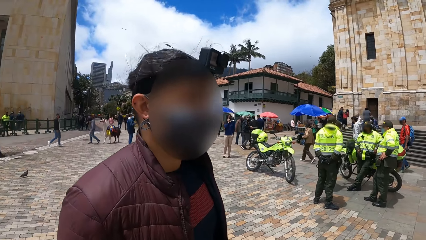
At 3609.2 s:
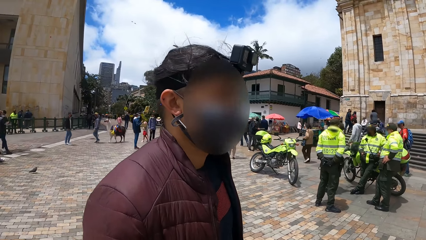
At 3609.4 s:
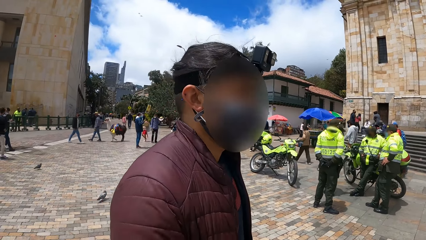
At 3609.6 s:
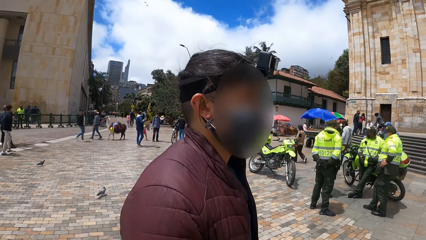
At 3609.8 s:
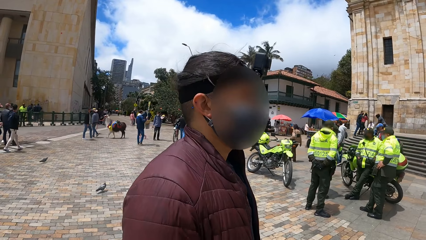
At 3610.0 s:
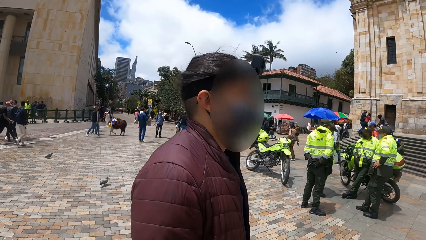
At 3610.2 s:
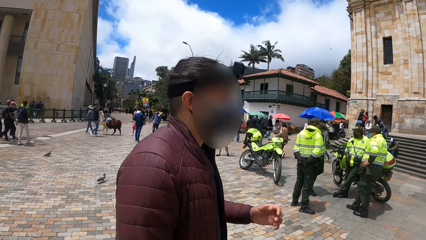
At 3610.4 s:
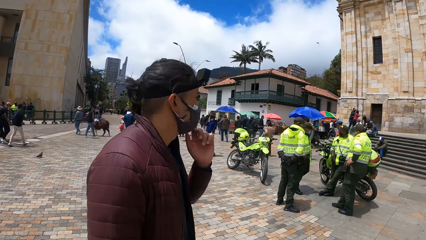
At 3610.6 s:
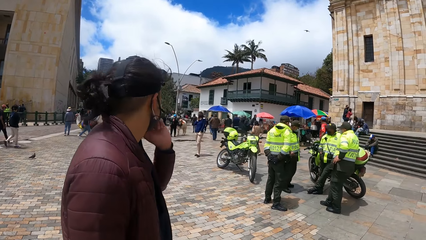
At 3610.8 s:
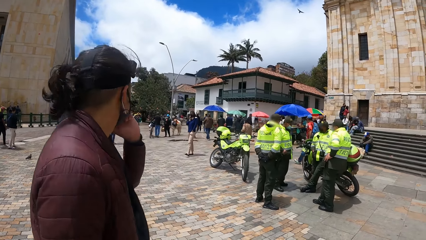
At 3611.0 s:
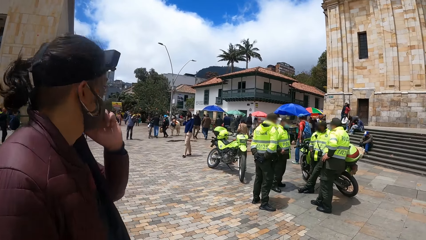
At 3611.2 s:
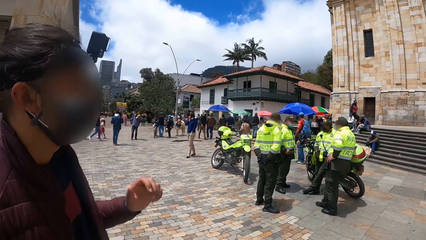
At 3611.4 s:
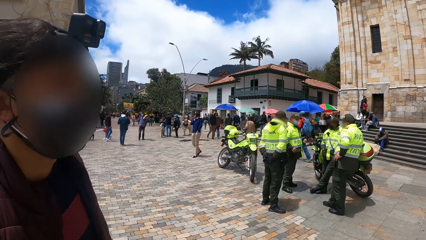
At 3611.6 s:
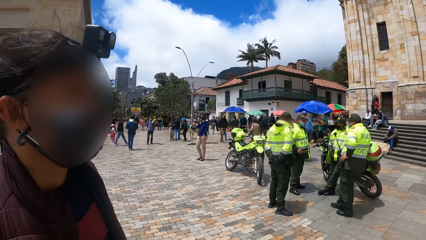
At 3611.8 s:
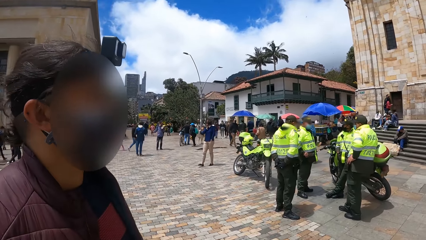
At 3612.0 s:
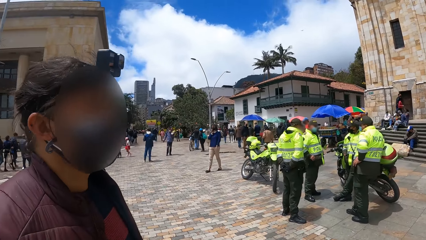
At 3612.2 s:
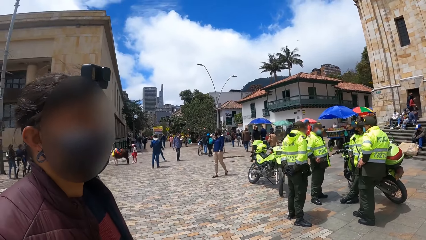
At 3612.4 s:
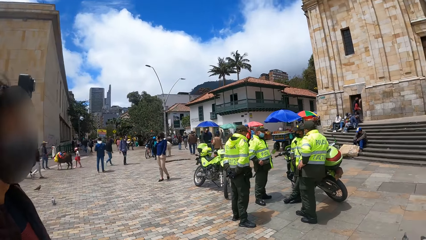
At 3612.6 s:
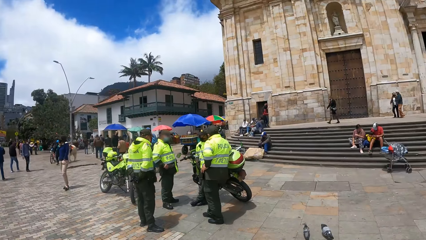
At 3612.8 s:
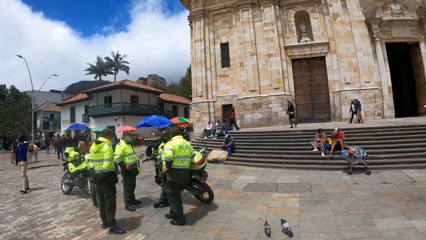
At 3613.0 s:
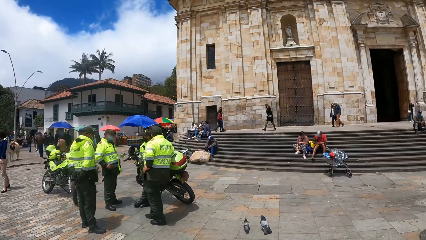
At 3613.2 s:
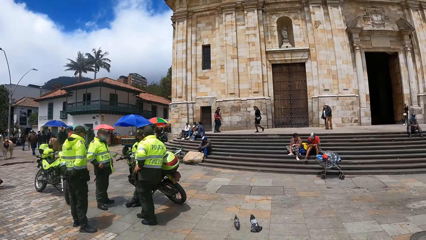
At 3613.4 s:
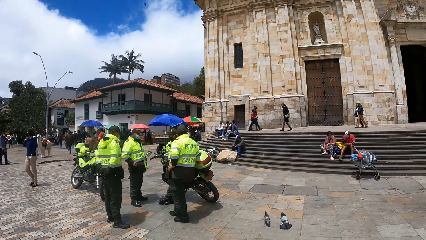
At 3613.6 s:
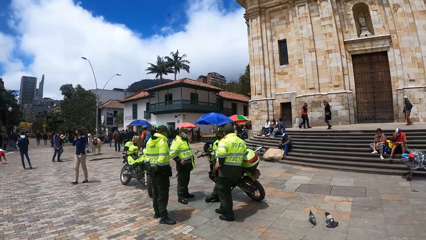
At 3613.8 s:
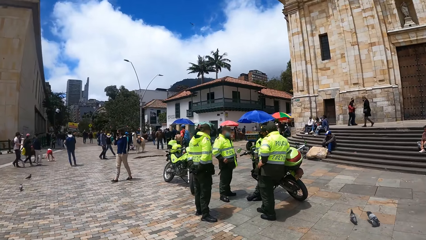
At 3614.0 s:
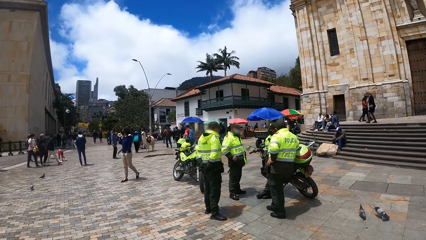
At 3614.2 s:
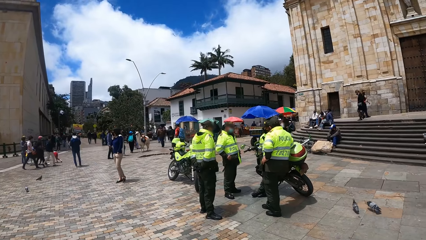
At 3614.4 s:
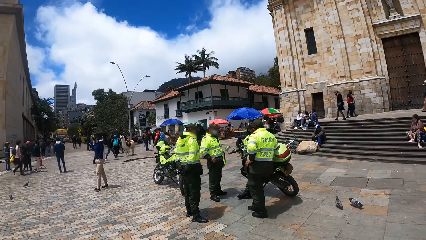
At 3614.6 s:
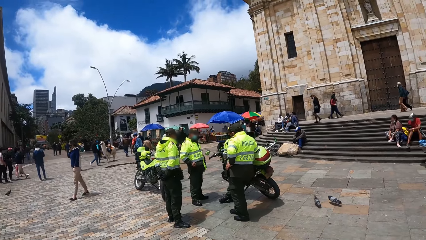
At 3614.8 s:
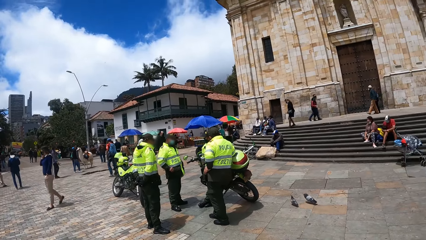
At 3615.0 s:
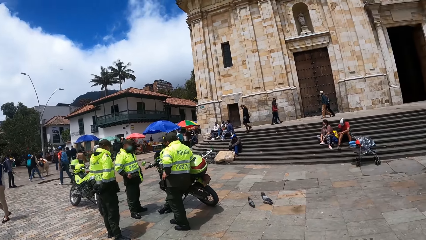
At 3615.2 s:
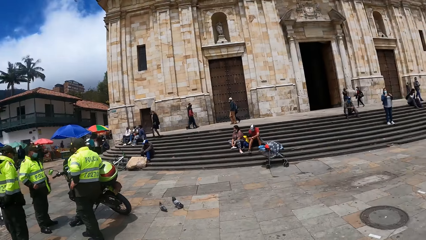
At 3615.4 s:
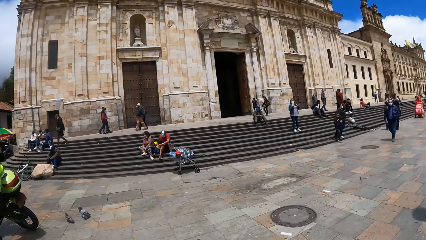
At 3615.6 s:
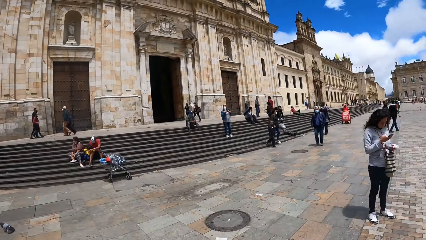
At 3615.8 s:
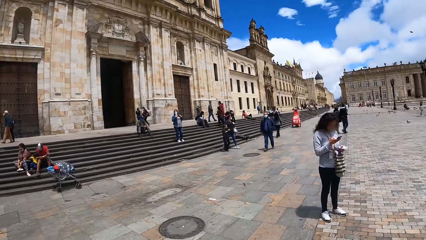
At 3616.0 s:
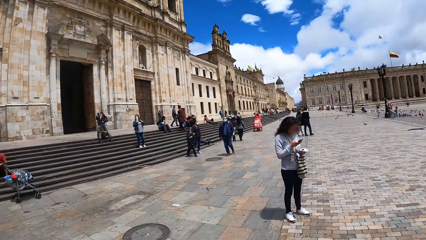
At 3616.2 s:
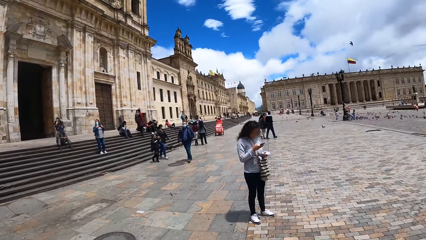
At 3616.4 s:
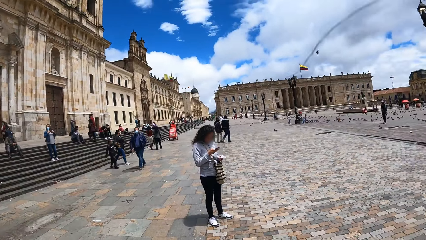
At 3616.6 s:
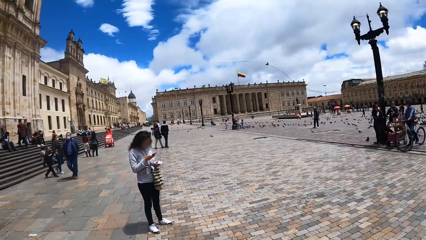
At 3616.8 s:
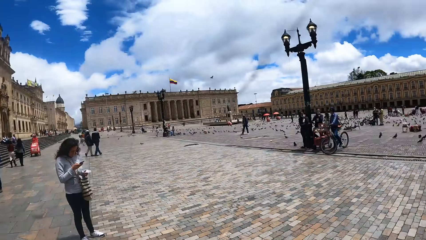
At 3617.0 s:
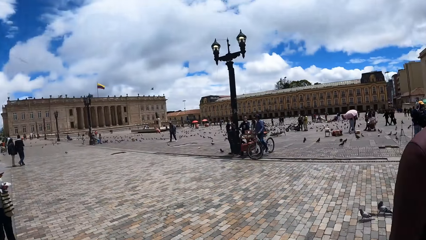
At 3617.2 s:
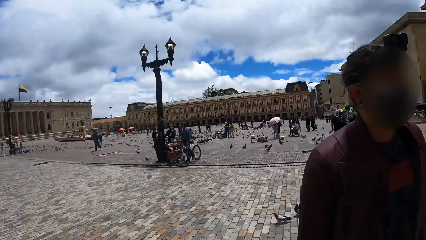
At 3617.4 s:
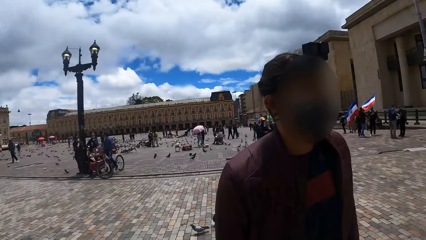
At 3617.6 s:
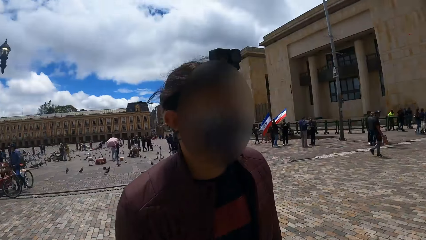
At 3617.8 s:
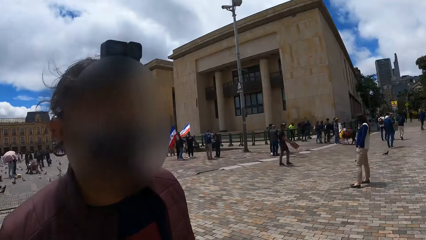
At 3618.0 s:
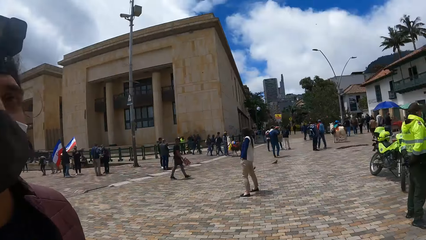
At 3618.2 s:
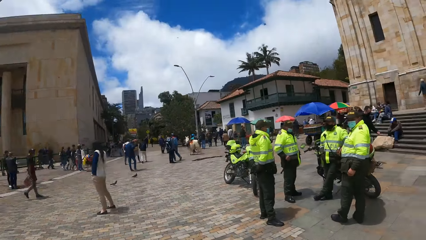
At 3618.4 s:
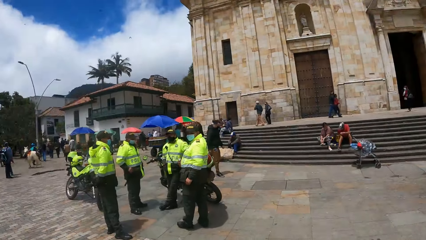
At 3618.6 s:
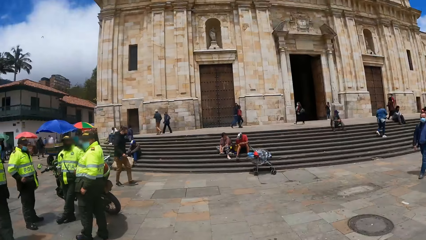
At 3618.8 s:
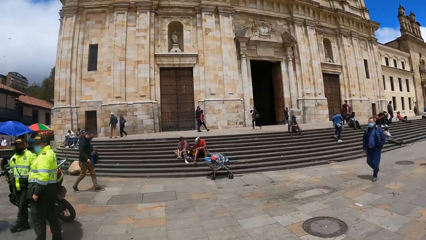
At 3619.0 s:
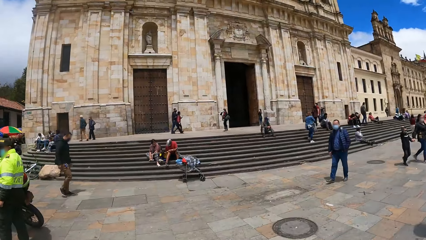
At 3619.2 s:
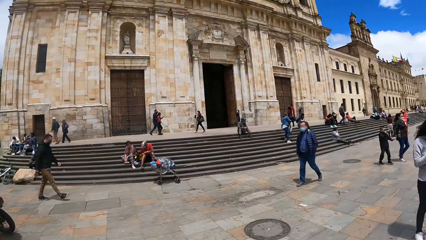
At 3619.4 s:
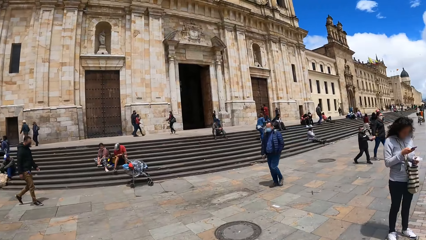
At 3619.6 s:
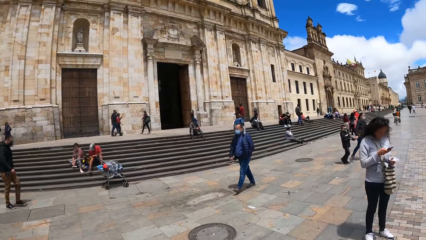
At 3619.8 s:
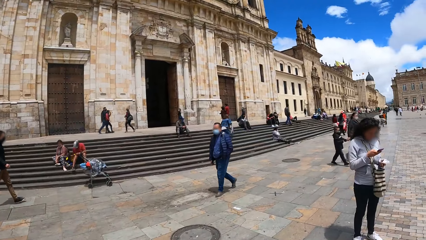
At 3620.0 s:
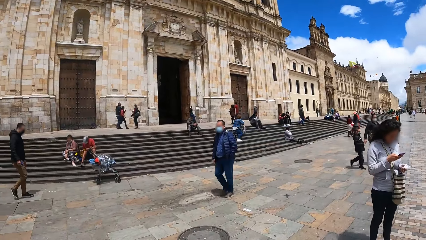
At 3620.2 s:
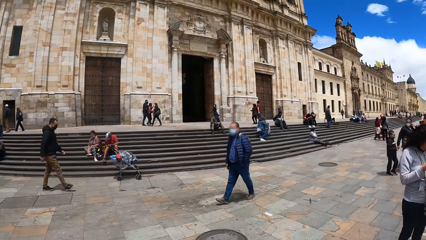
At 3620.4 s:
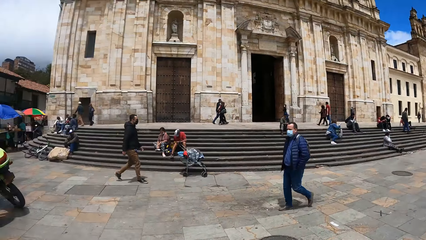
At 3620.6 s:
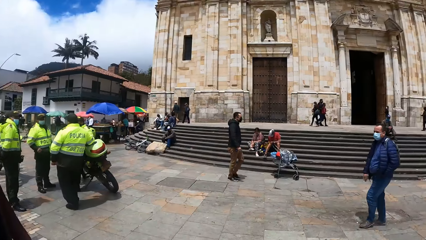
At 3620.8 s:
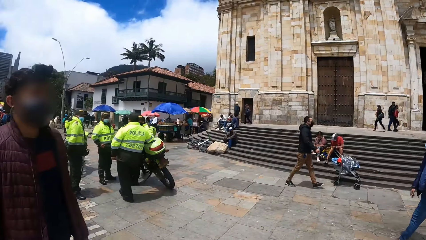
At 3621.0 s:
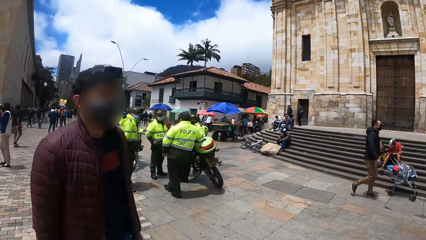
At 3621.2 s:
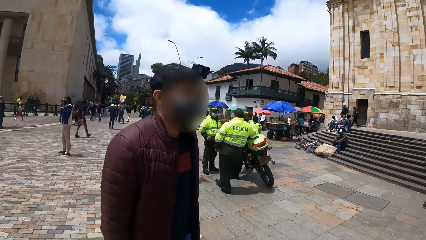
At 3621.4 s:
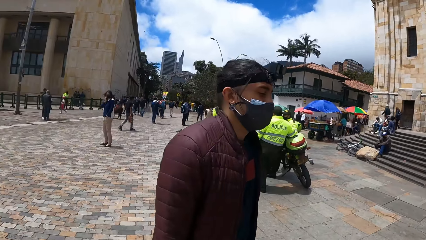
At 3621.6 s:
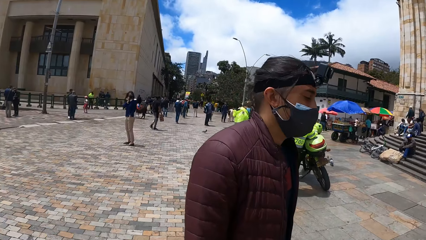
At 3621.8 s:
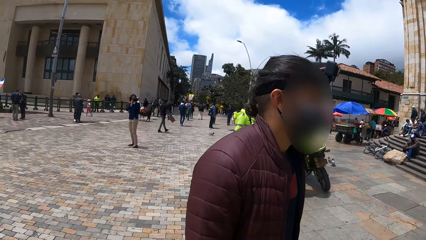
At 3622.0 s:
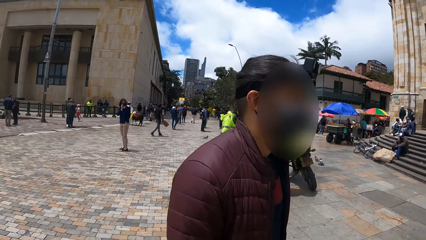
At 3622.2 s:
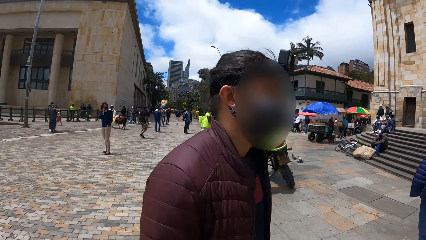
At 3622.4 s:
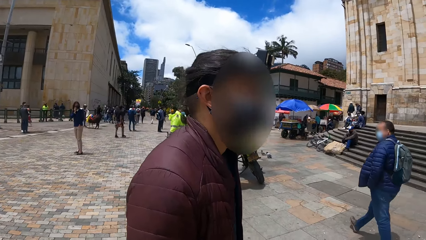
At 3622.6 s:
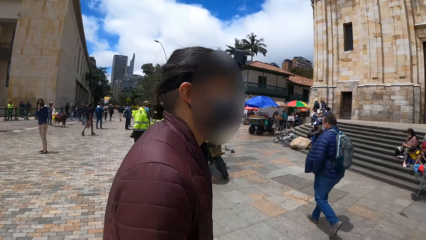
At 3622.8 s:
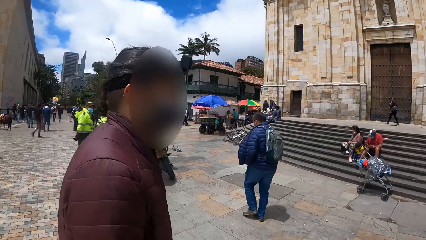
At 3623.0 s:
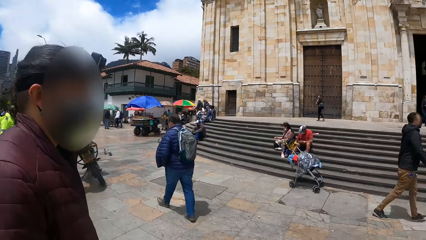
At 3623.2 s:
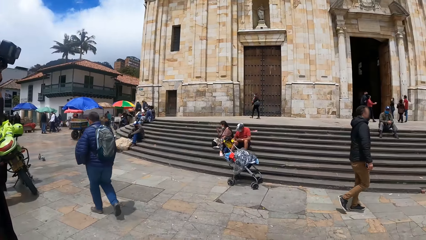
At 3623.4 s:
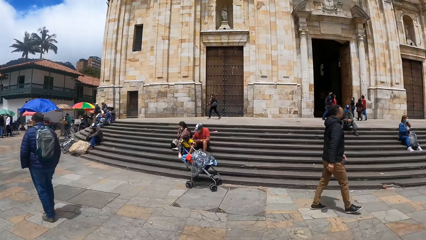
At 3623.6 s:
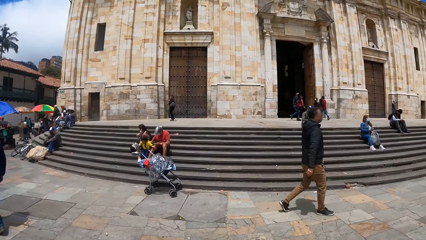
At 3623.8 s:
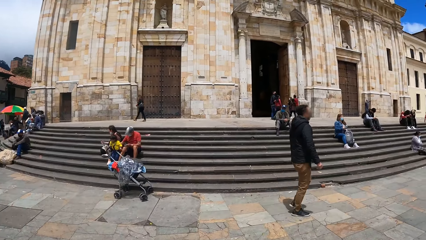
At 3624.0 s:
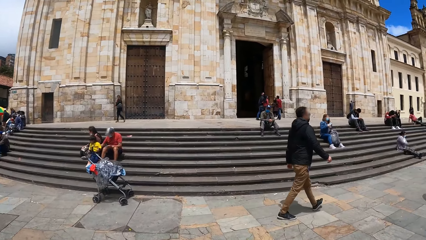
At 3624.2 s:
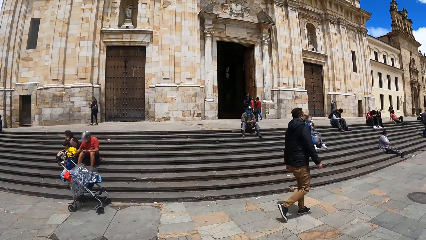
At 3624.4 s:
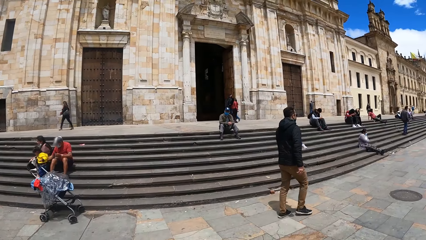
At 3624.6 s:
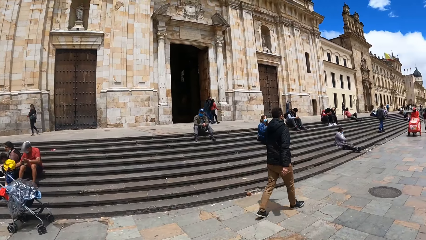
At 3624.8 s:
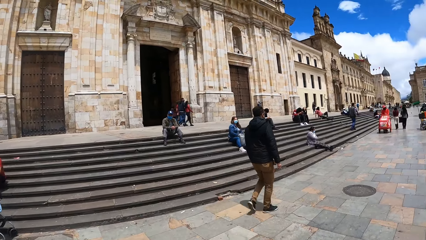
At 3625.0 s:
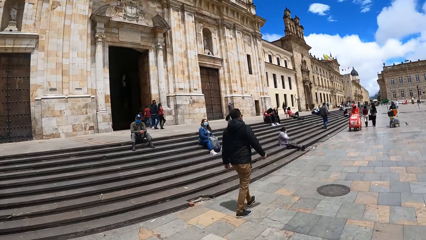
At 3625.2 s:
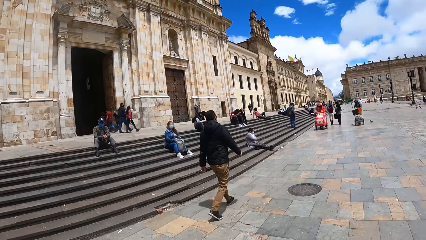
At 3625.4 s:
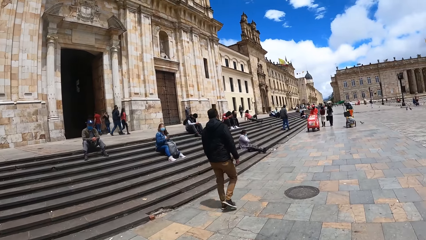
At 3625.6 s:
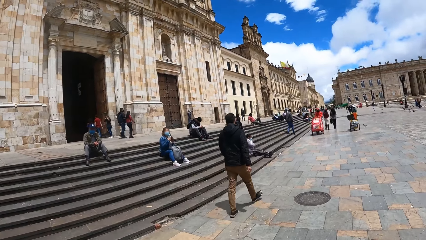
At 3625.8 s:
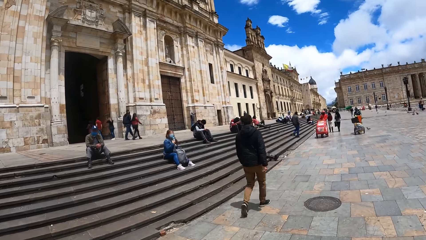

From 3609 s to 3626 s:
A man touches his face. The camera wearer looks around the road. Another man walks around. Another man walks around. The camera wearer talks to a person.
